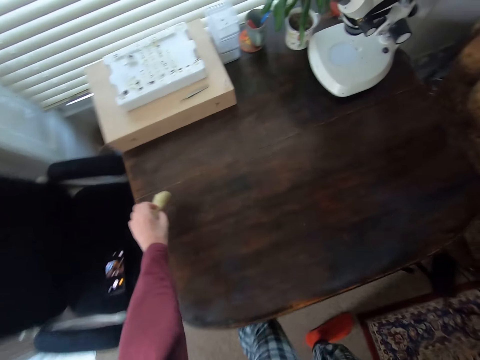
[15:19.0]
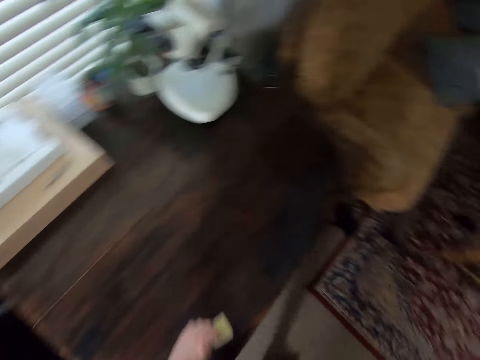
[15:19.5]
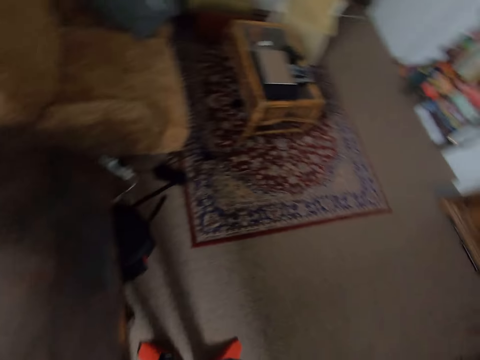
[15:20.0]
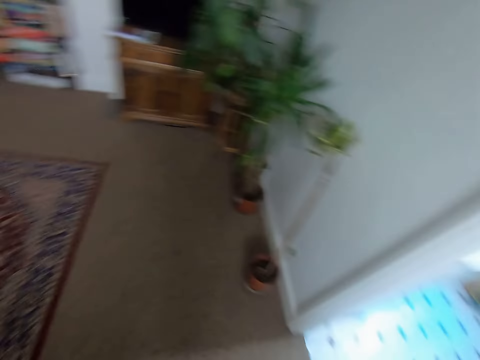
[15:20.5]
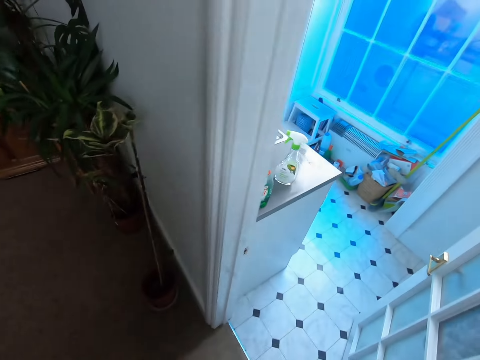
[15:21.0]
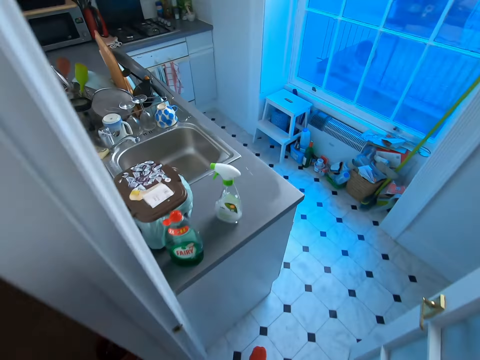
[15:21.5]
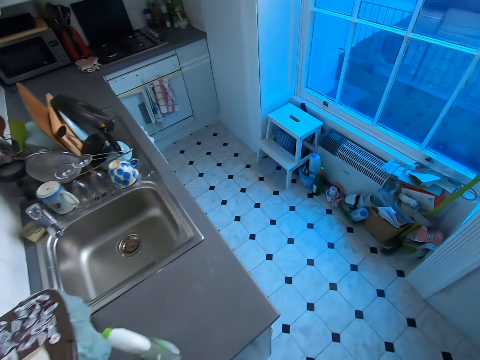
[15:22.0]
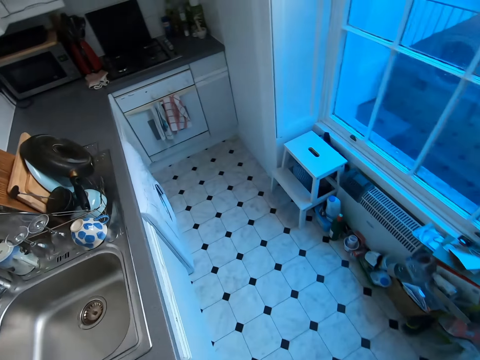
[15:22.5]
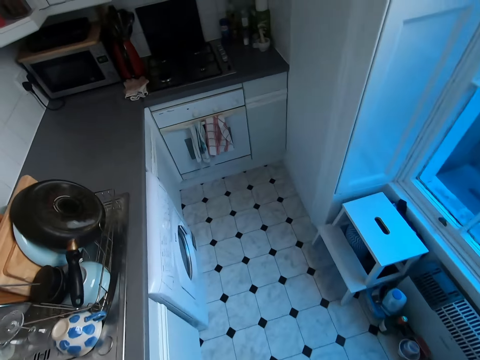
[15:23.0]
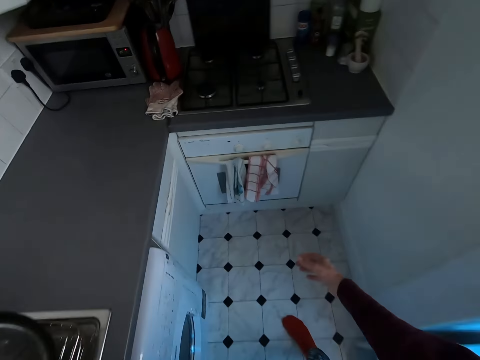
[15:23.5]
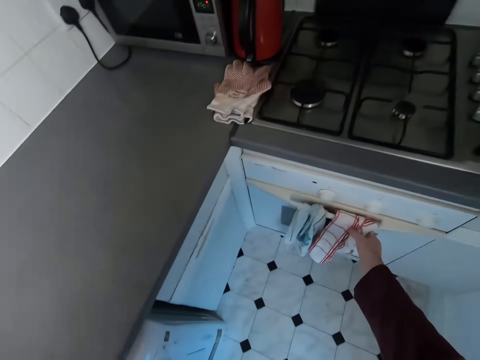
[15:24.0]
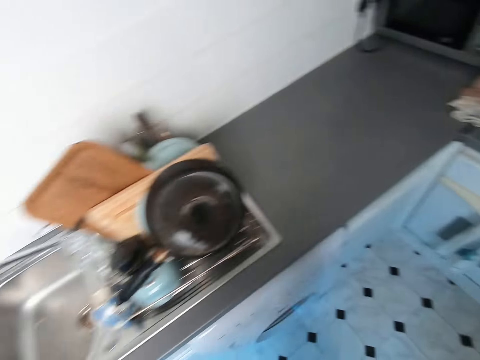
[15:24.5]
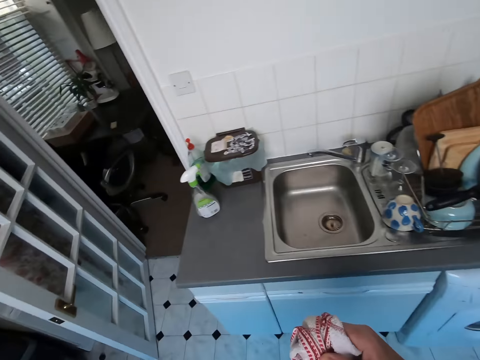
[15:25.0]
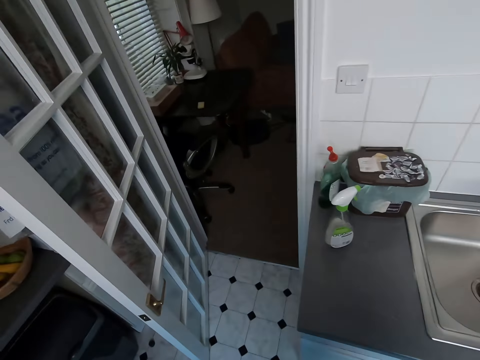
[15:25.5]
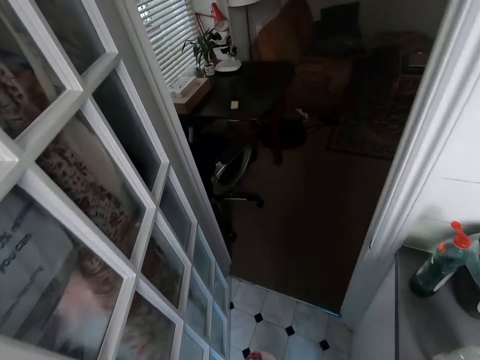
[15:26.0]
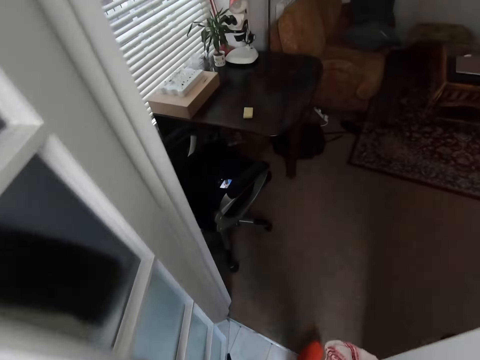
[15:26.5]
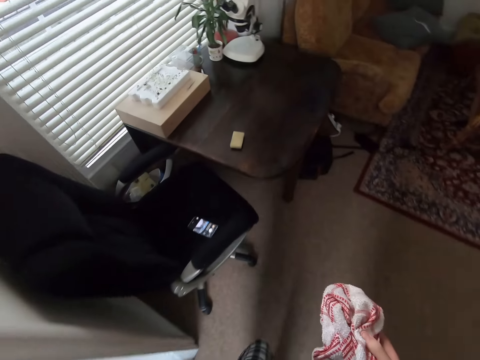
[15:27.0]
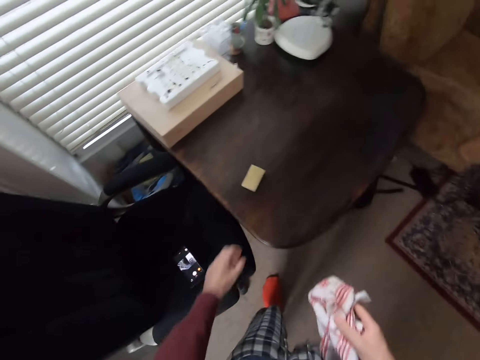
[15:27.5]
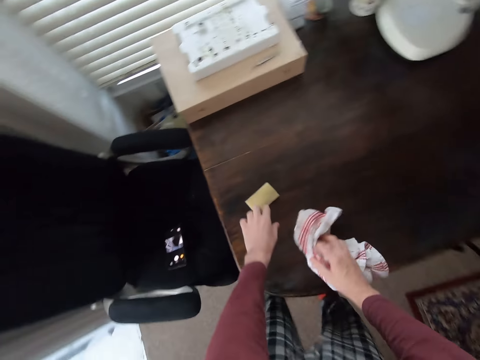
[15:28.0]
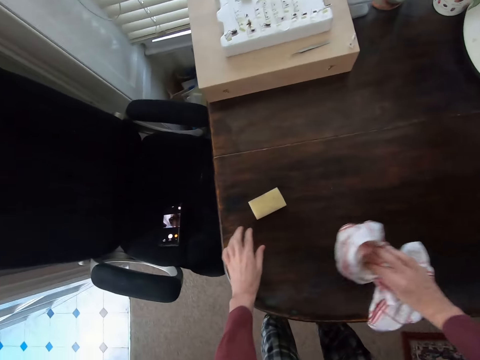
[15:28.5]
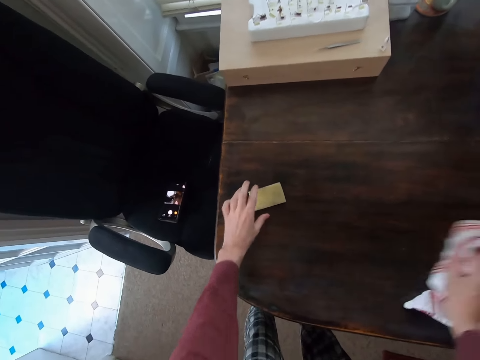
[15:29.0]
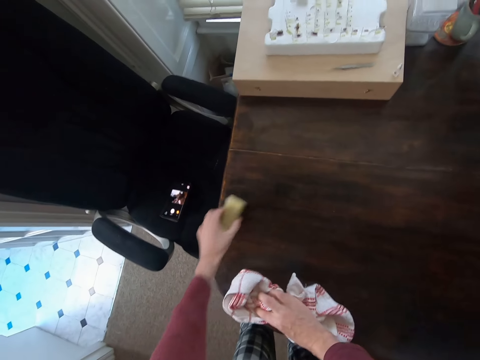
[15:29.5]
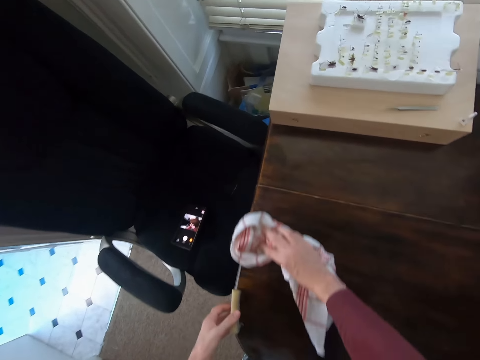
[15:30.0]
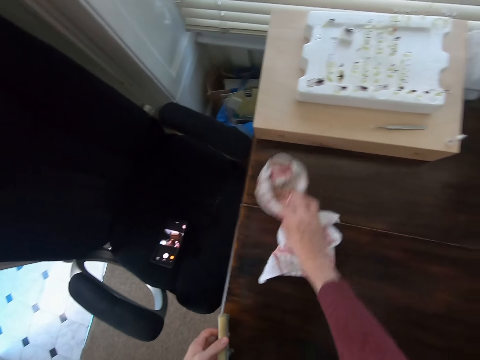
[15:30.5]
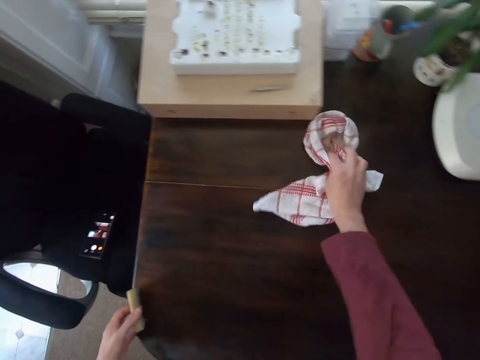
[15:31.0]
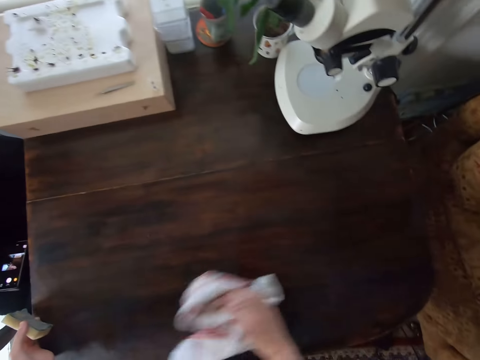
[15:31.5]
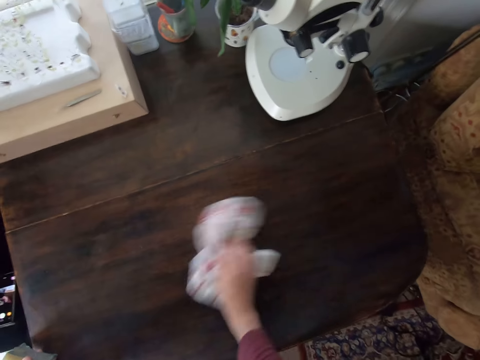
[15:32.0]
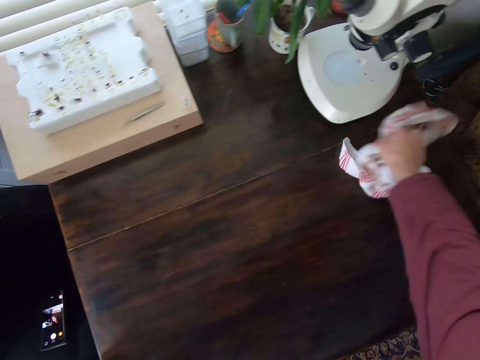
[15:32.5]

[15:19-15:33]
The camera wearer moves around. They pick up a duster or towel. They move around. They rub the table with the duster. They dry the table with the towel.

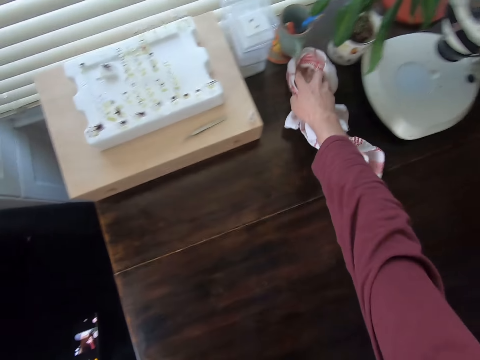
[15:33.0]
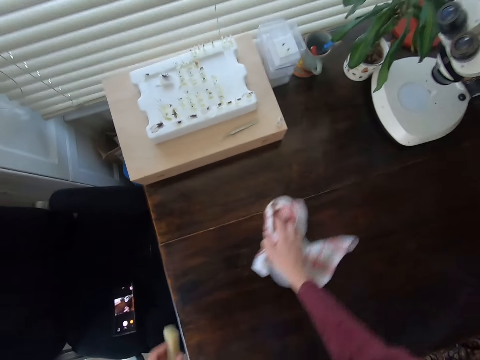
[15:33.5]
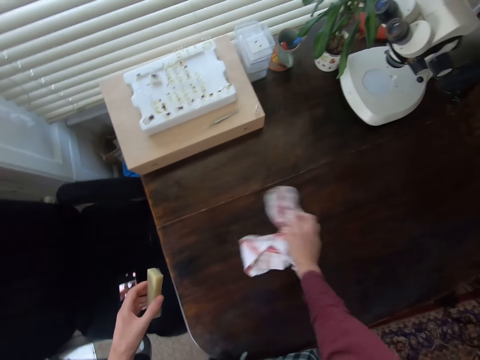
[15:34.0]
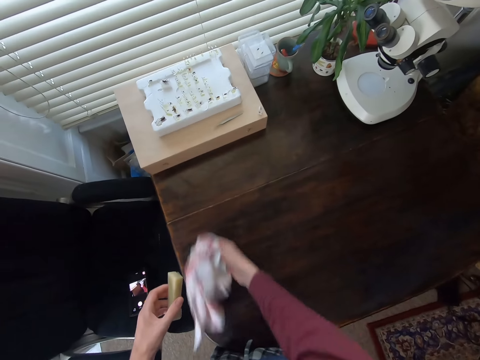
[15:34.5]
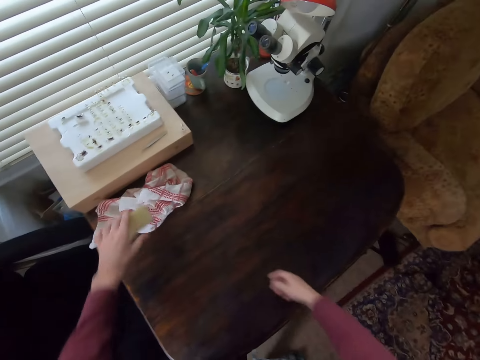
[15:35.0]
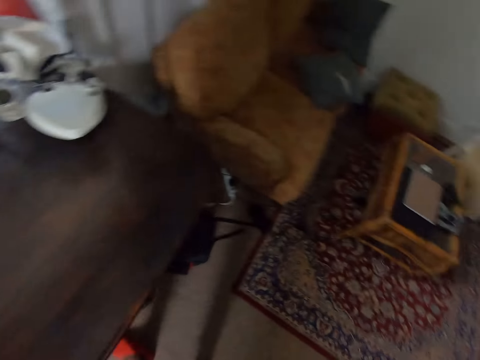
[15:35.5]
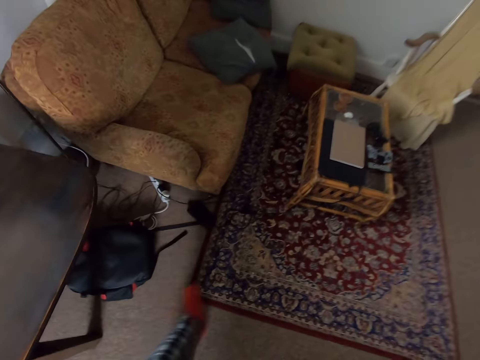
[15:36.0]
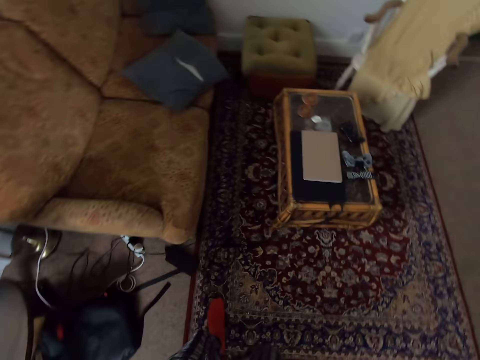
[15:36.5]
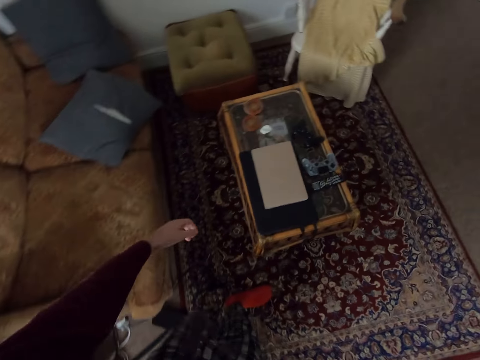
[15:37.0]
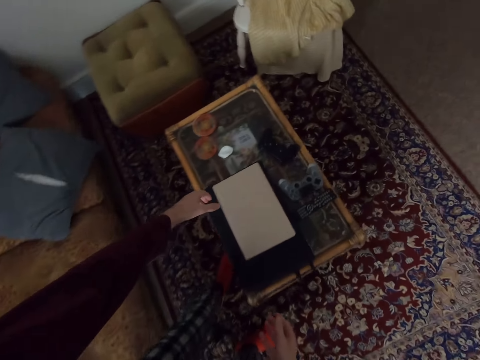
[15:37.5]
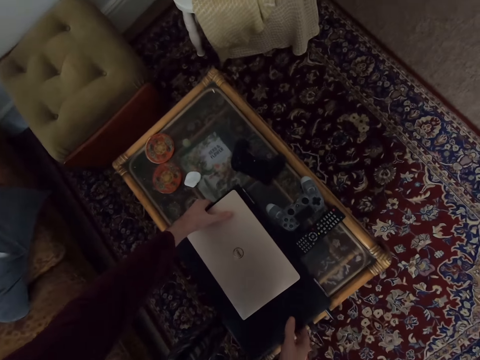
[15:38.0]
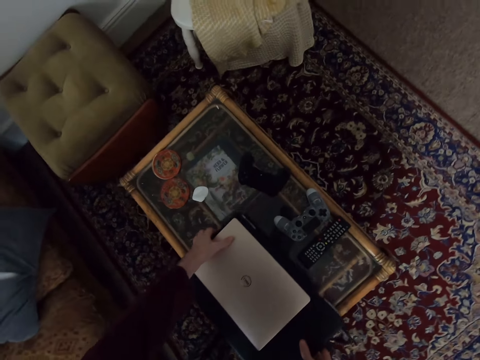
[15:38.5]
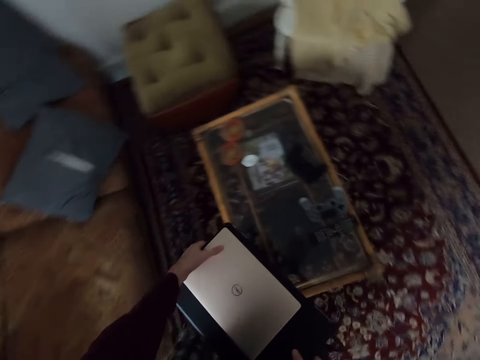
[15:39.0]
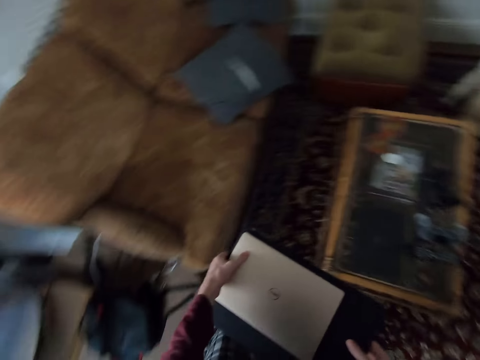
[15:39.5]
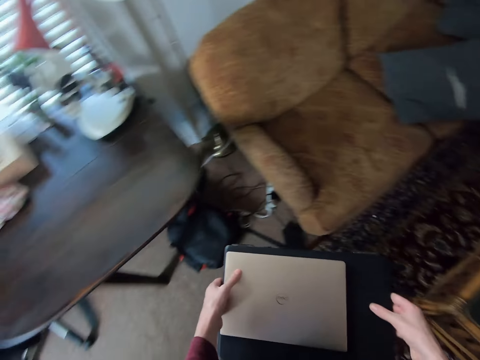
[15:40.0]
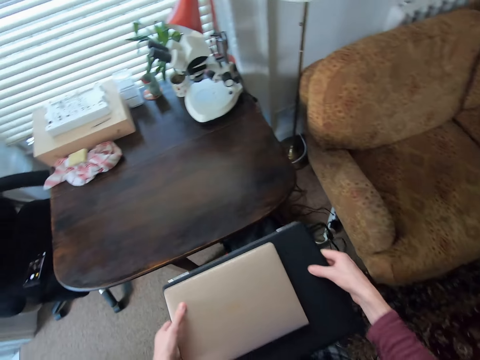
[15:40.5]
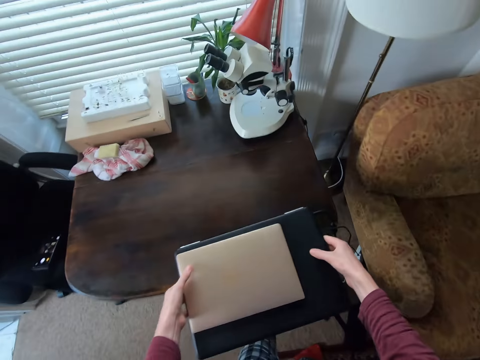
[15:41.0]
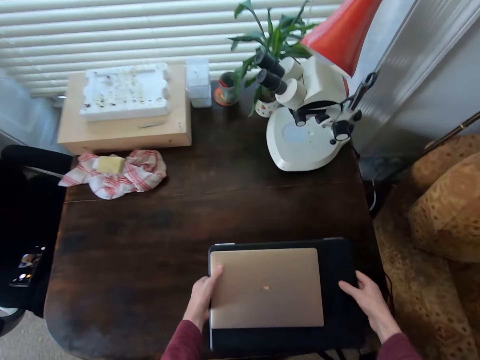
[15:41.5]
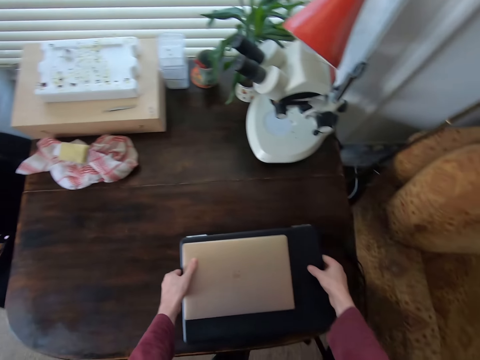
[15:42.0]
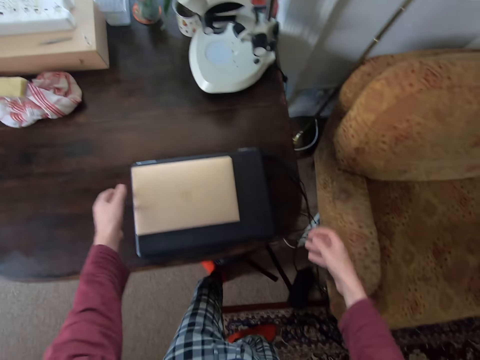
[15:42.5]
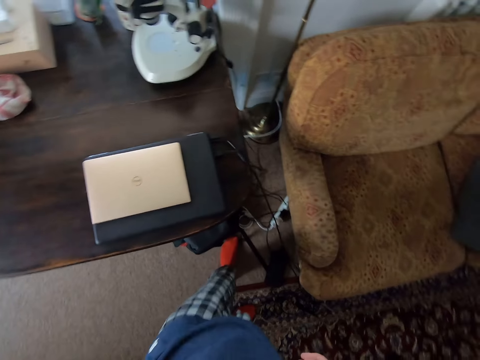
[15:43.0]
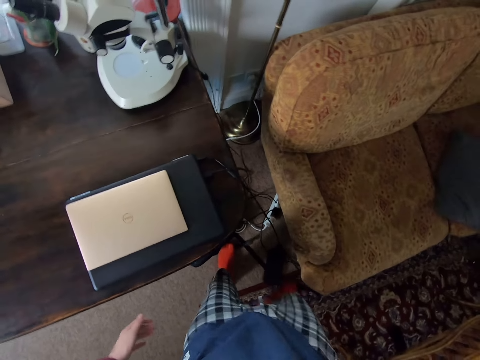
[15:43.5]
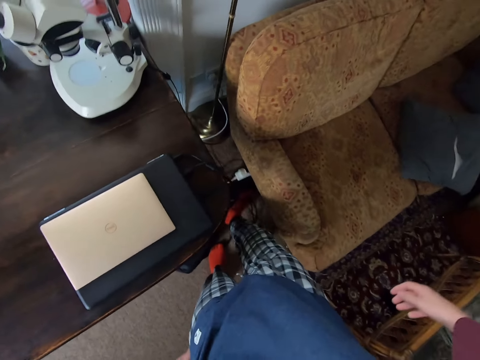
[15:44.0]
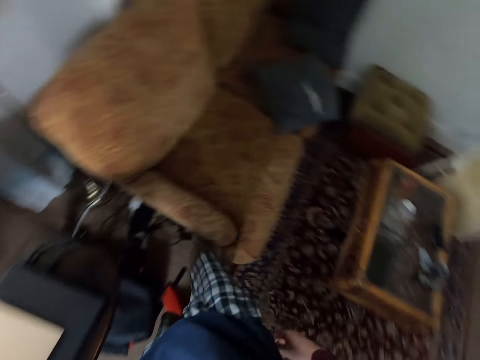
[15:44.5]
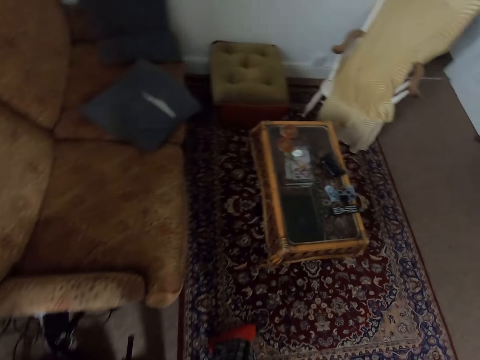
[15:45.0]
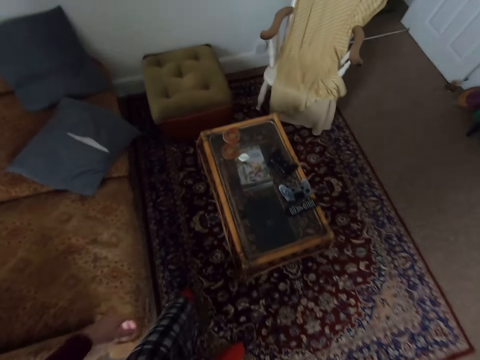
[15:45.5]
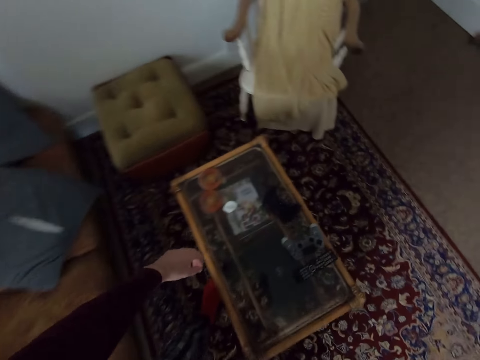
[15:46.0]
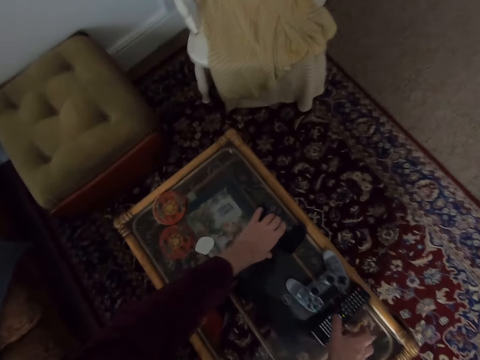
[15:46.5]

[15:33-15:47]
The camera wearer moves around and puts down the towel. They pick the laptop. They move around. They put the laptop on the table. They move the cables and move around.
